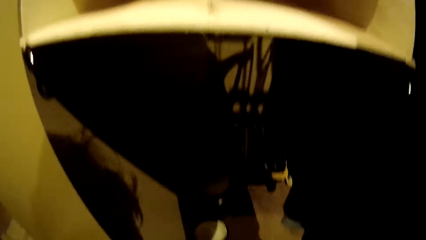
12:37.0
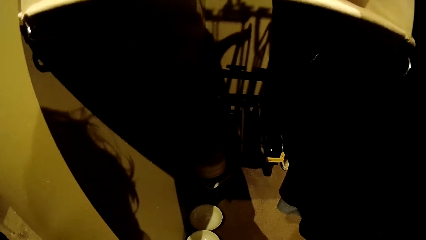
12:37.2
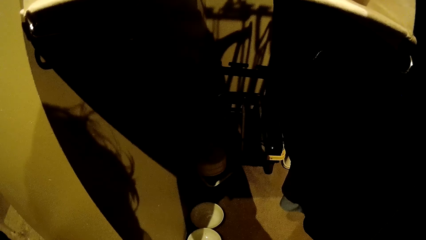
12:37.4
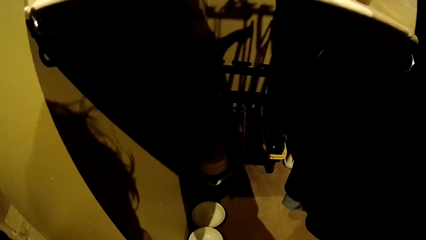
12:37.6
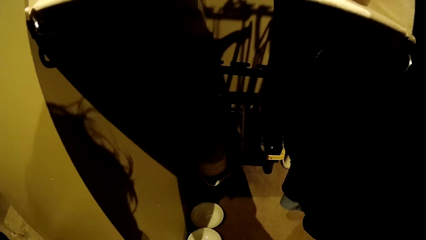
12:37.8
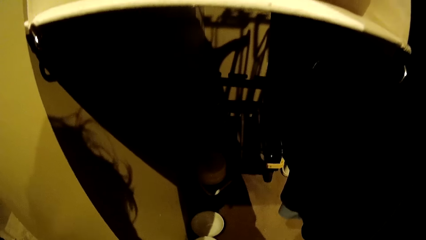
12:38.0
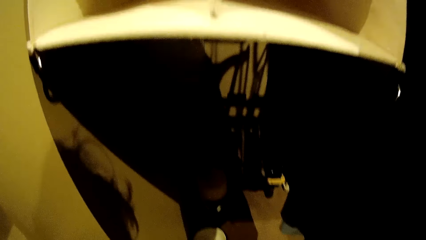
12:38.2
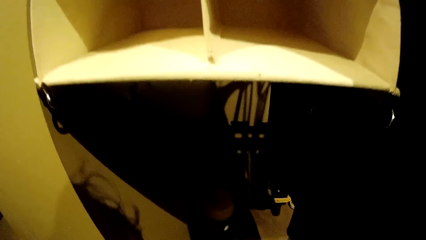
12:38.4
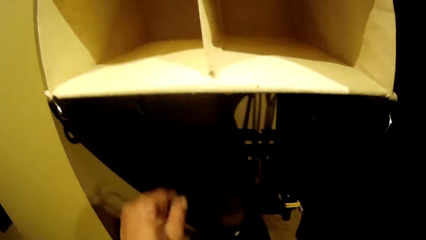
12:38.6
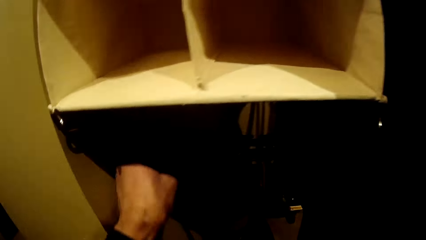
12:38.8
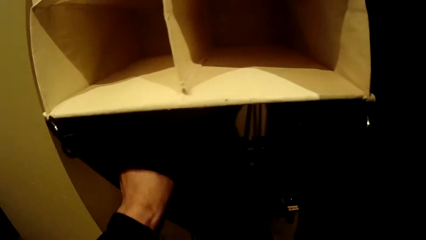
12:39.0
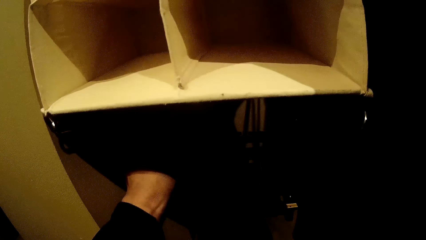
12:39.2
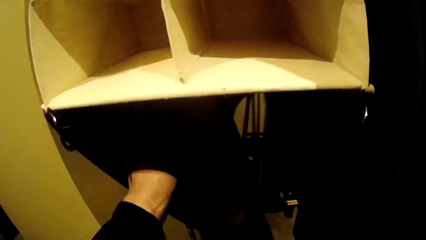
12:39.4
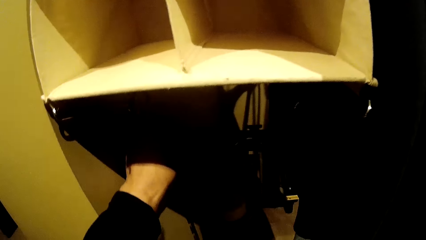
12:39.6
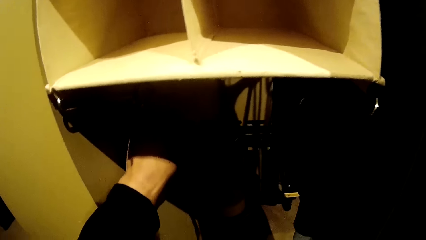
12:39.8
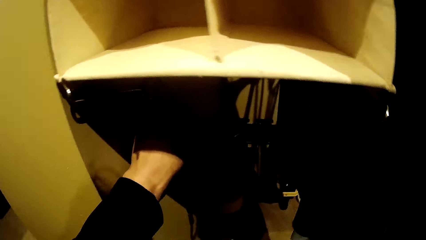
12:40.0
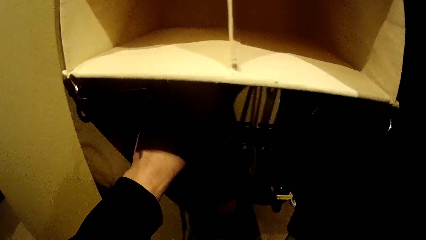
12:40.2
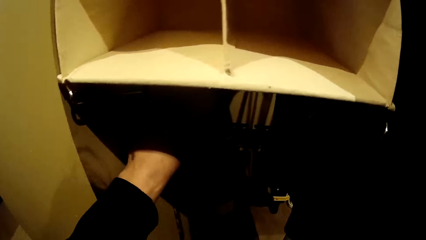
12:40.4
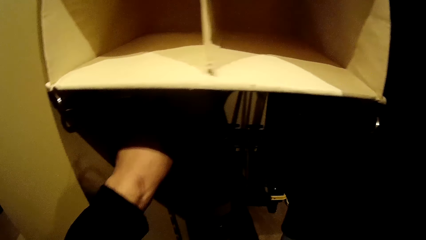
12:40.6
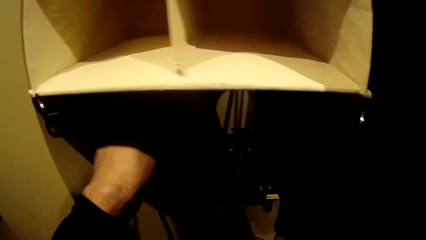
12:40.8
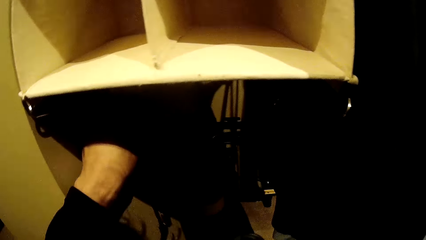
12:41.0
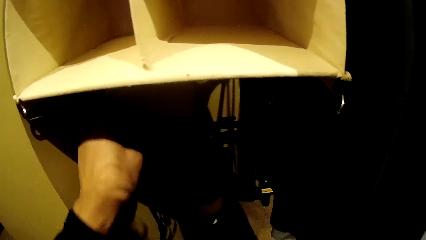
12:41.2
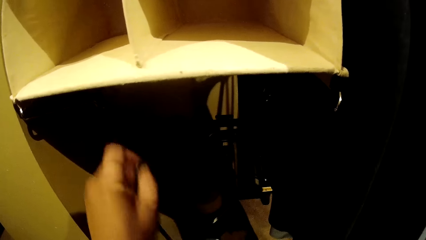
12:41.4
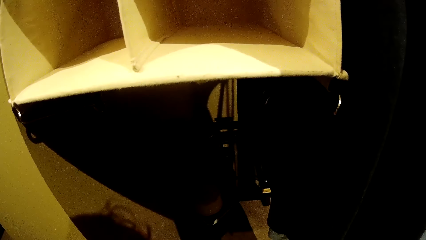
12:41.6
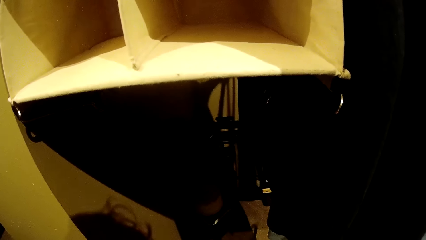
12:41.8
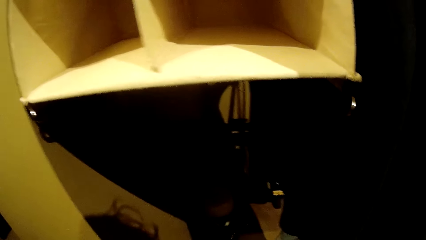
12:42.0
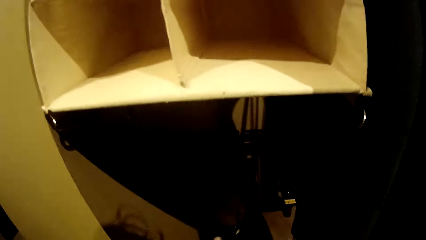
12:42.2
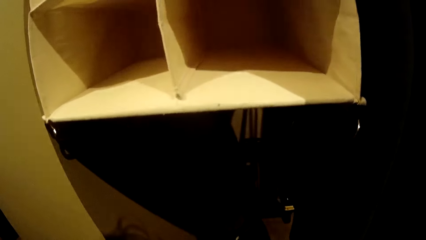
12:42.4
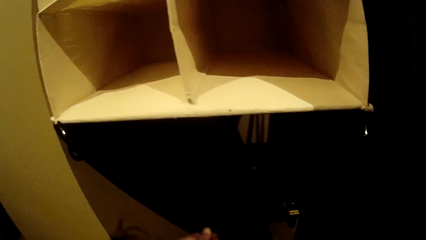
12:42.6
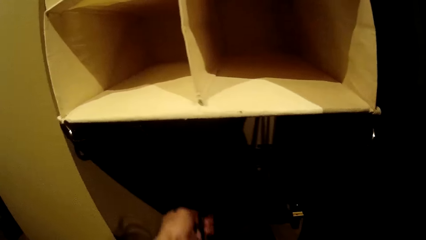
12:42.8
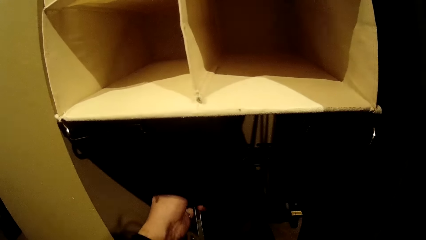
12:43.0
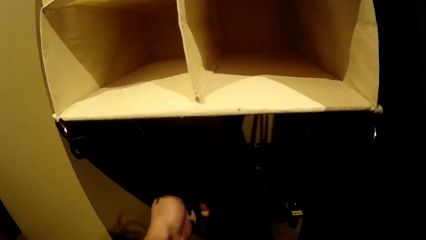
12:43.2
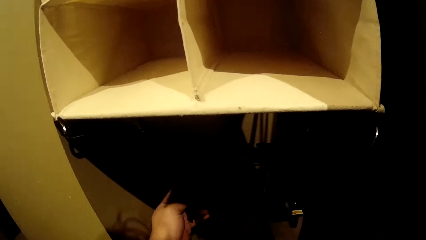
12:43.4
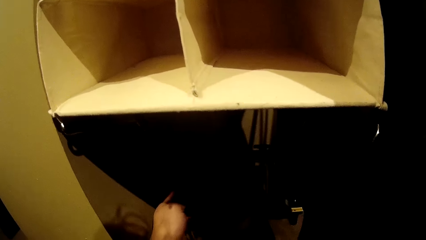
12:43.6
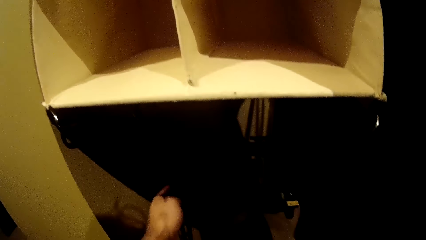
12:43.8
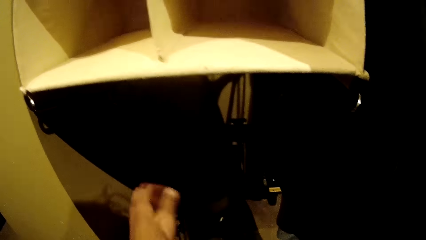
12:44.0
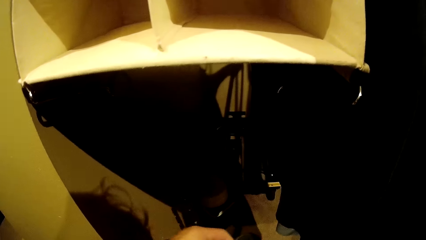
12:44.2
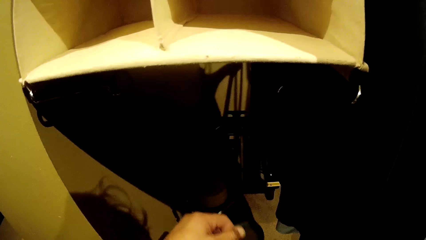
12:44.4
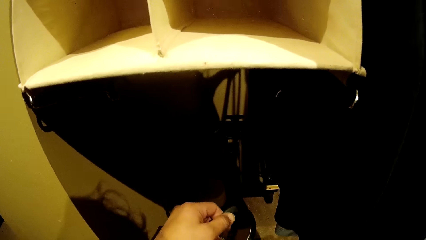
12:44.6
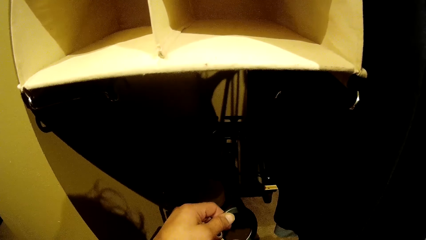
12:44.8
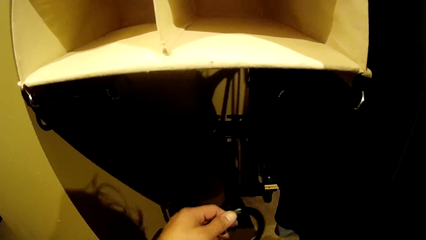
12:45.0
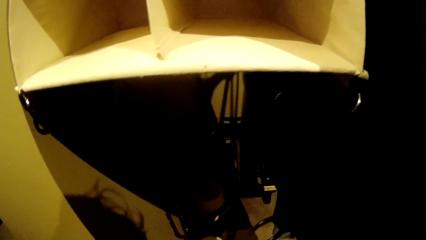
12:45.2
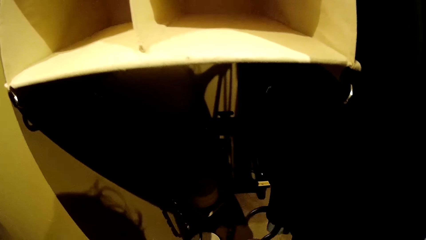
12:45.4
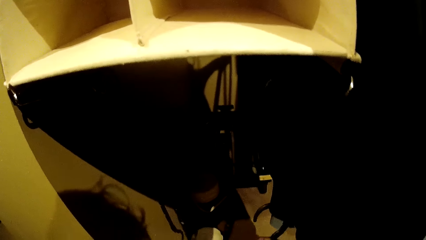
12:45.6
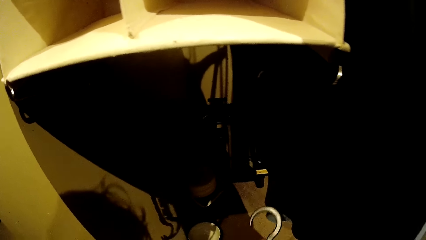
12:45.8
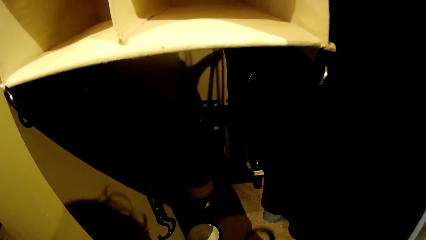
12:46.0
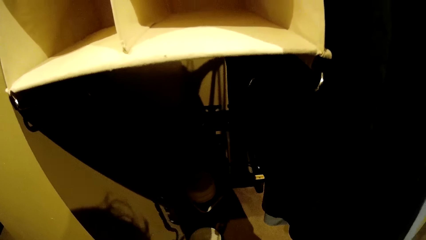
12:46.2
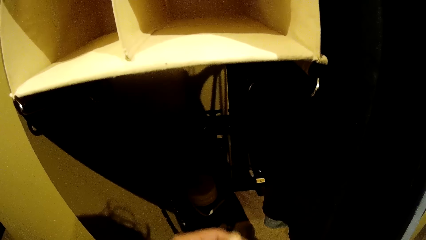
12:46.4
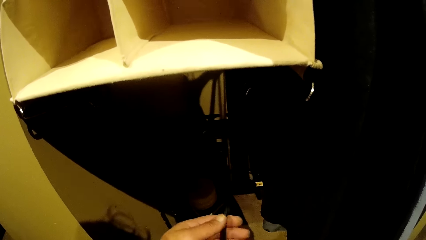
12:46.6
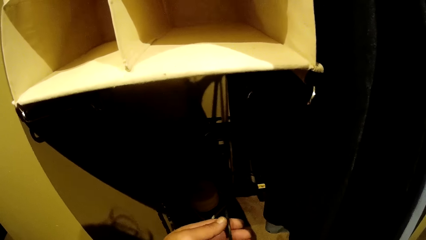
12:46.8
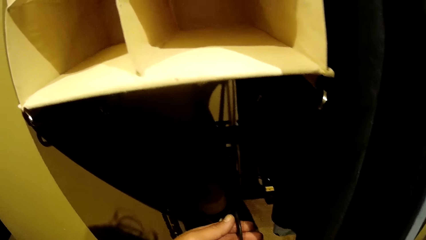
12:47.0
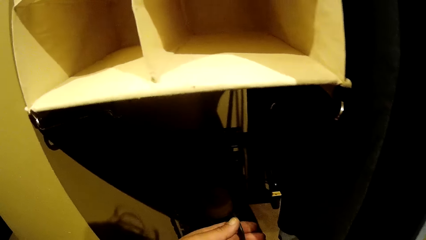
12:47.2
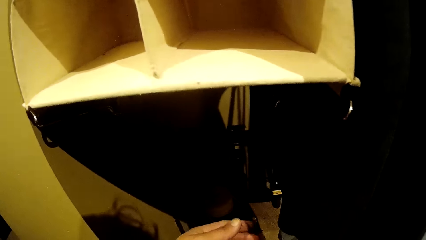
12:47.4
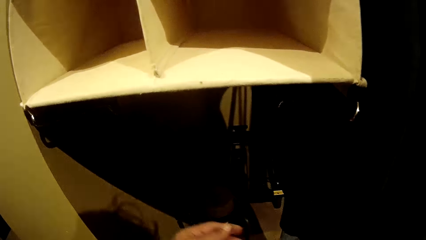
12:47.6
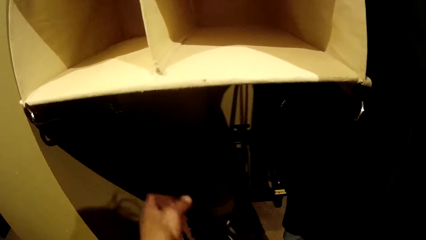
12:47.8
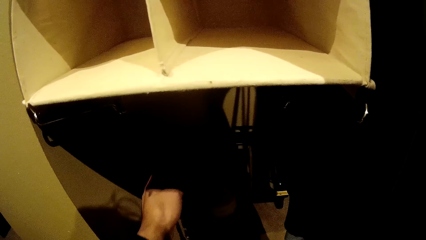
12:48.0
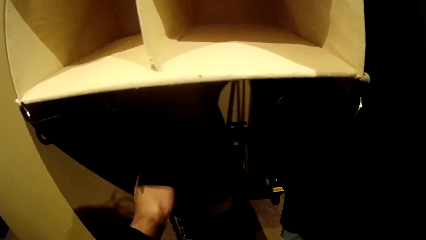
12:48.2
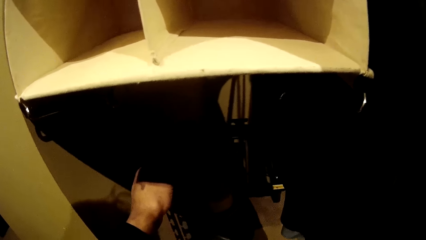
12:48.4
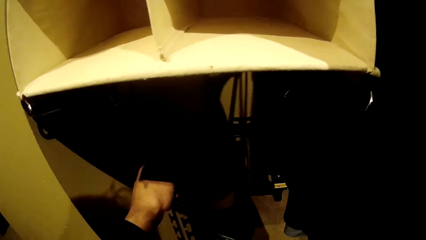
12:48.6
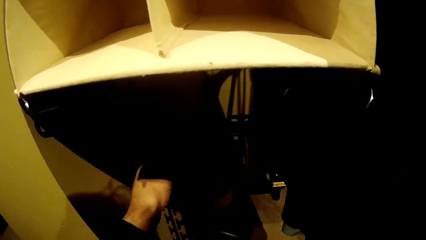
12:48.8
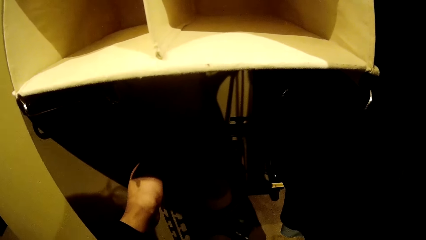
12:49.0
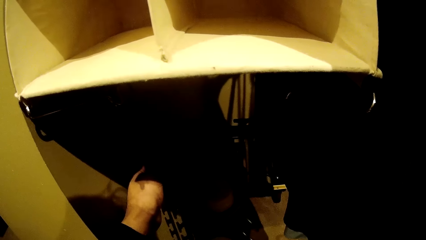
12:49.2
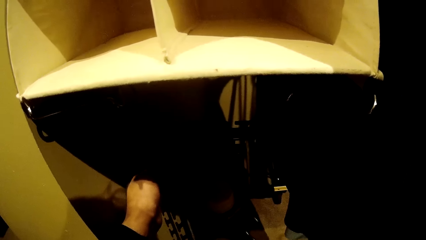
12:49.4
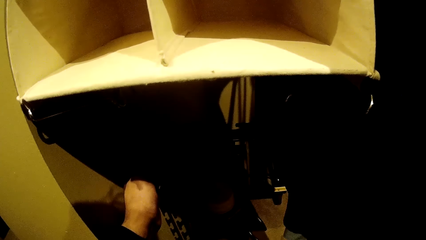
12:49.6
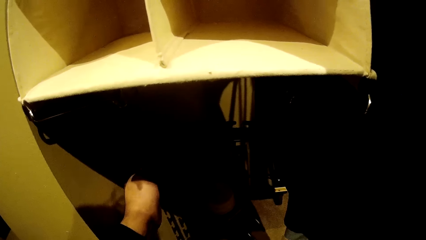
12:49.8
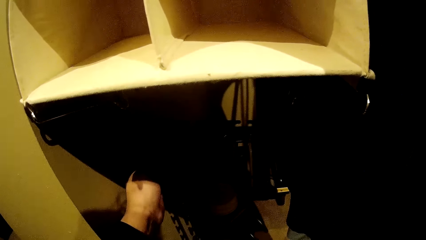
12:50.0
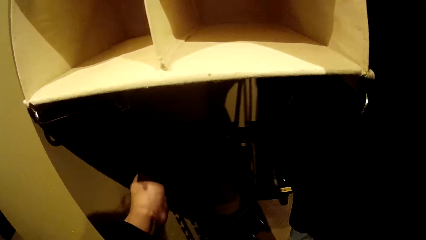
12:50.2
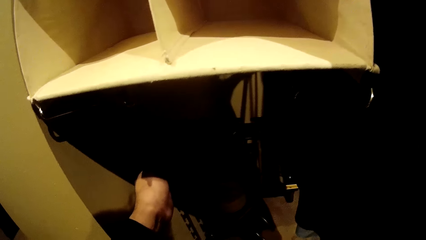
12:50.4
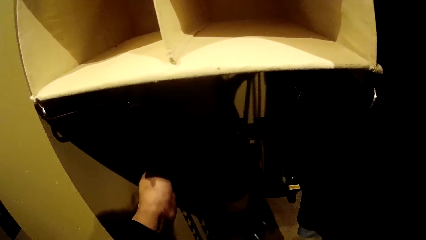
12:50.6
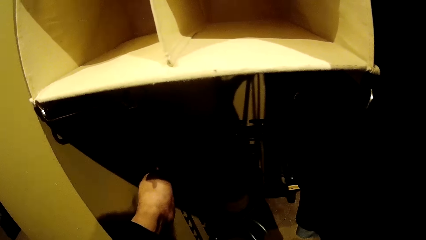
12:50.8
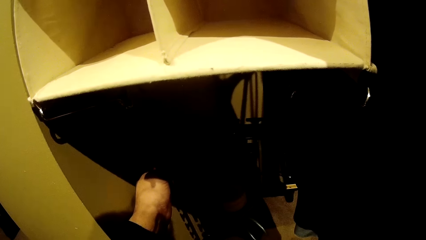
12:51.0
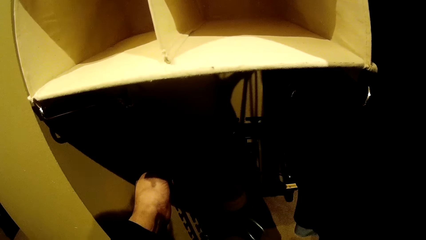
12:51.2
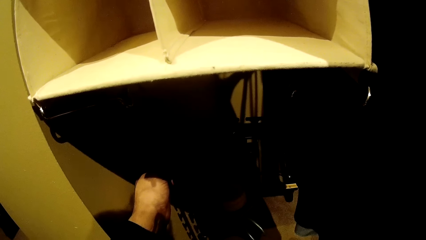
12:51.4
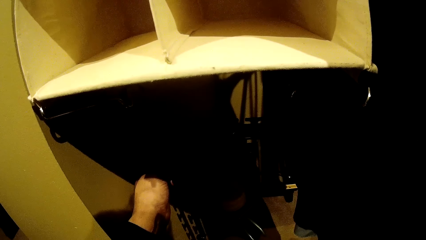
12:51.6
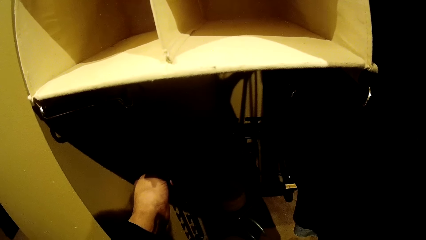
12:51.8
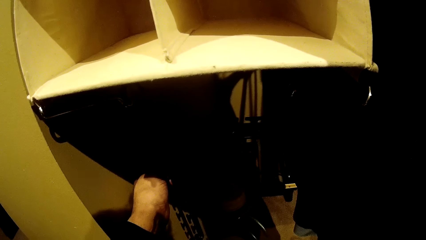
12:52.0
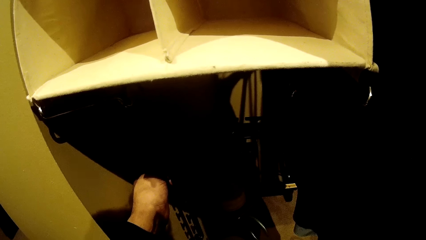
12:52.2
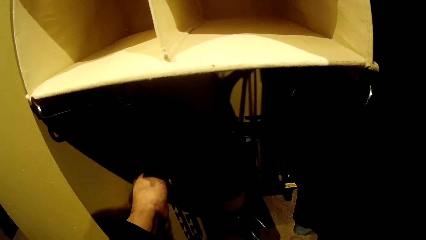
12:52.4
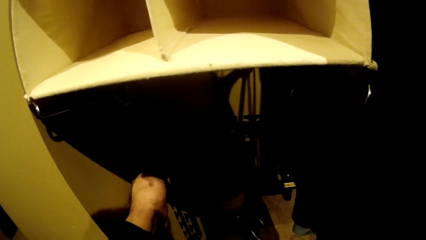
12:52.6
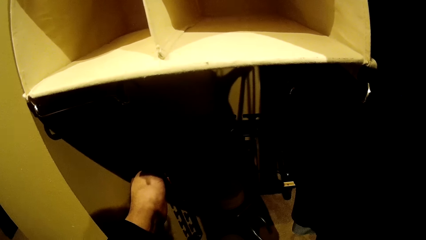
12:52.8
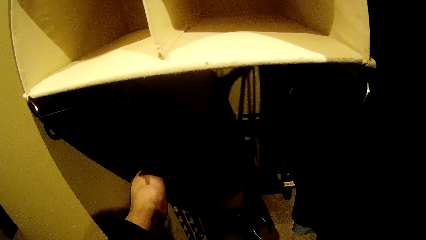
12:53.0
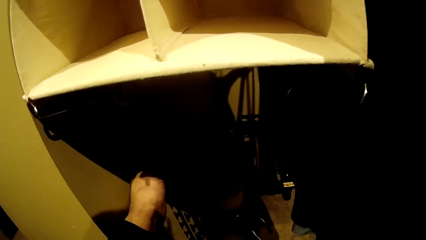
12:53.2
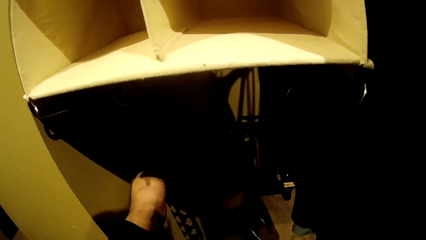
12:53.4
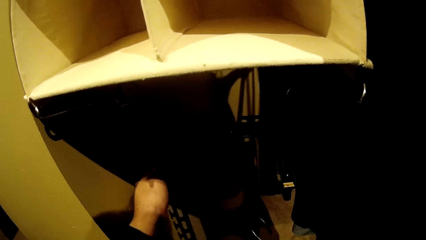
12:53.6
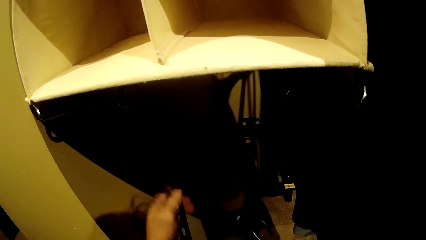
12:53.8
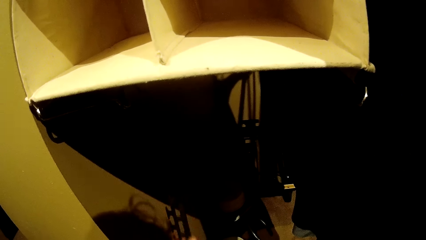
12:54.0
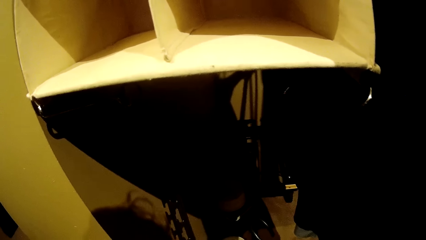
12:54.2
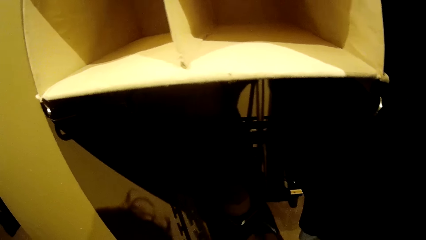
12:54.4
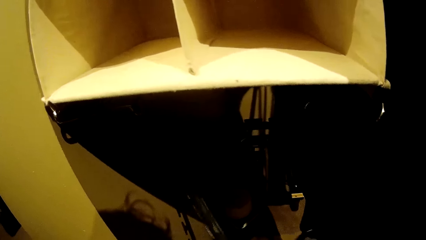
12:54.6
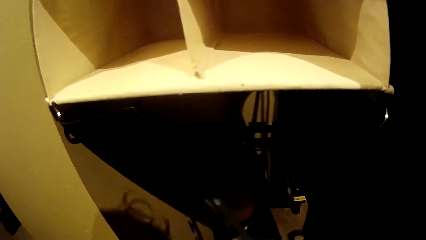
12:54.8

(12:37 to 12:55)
The camera wearer hangs a hanger holder in the wardrobe with his left hand.
